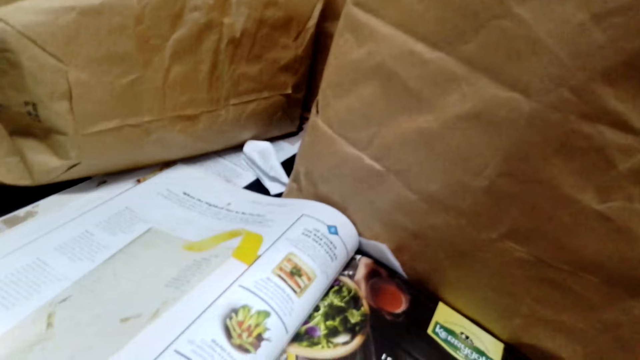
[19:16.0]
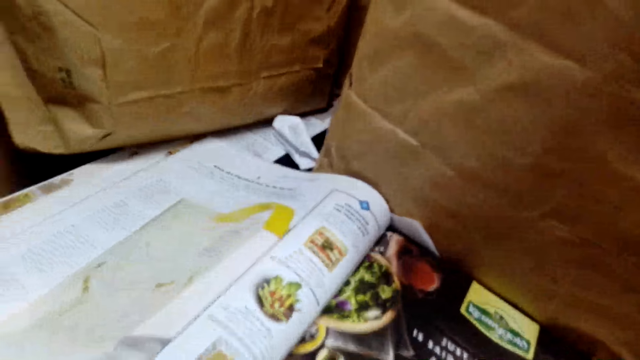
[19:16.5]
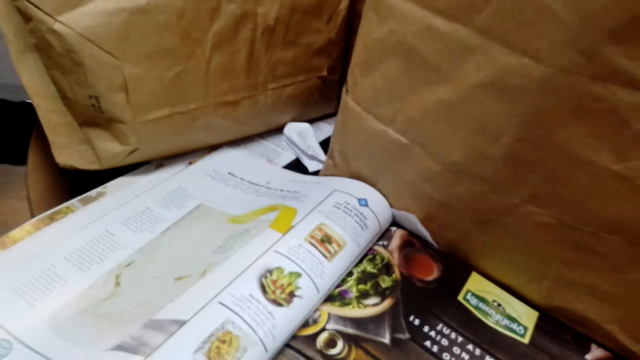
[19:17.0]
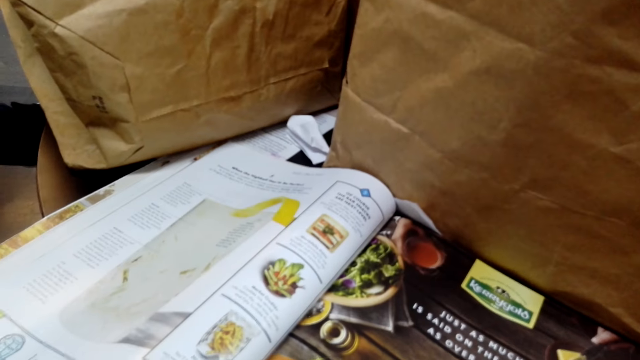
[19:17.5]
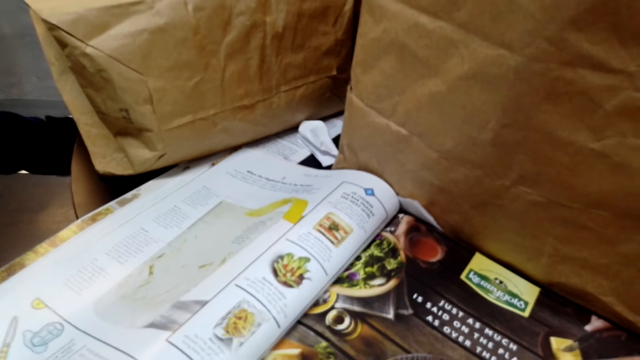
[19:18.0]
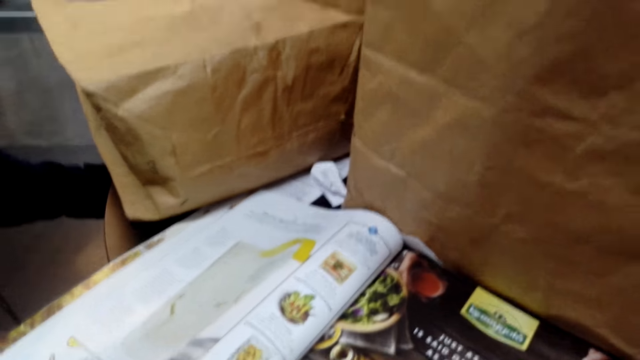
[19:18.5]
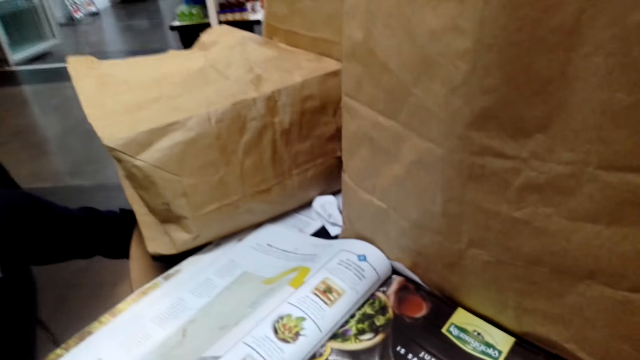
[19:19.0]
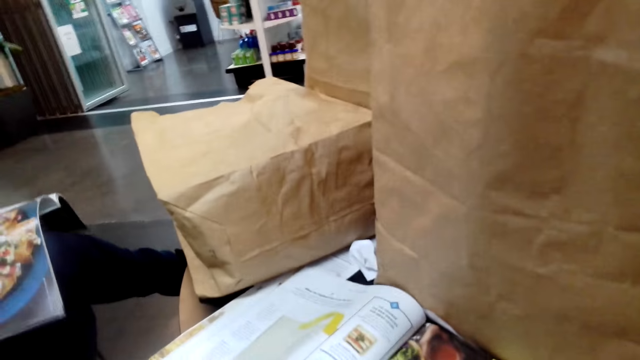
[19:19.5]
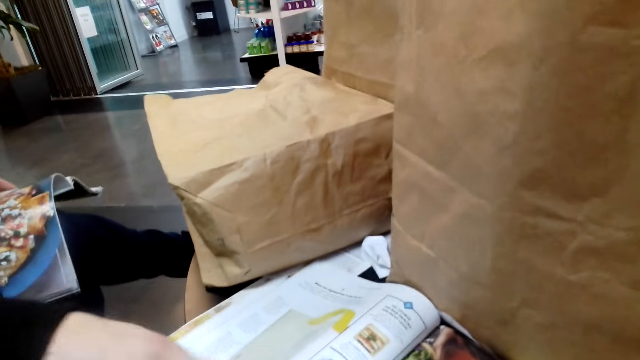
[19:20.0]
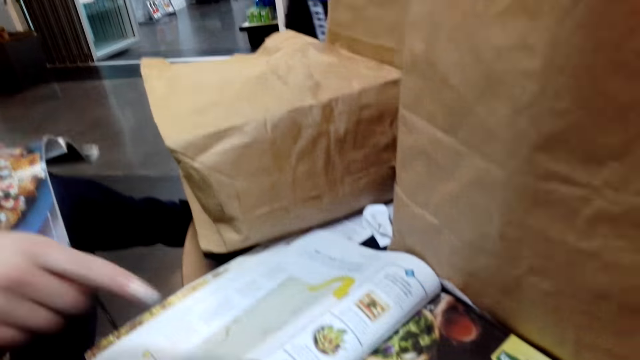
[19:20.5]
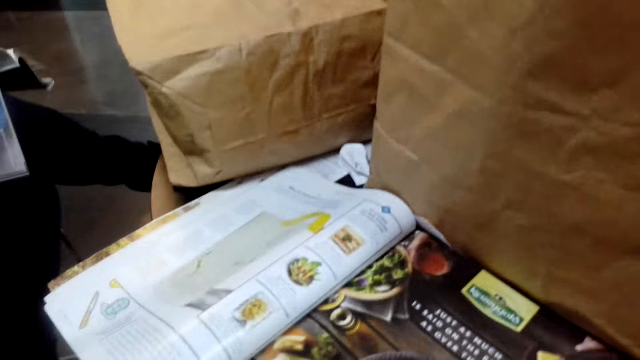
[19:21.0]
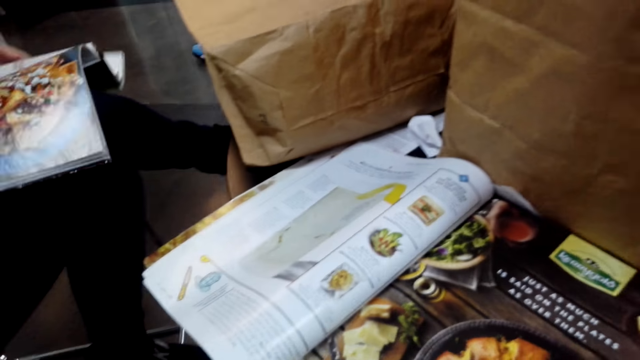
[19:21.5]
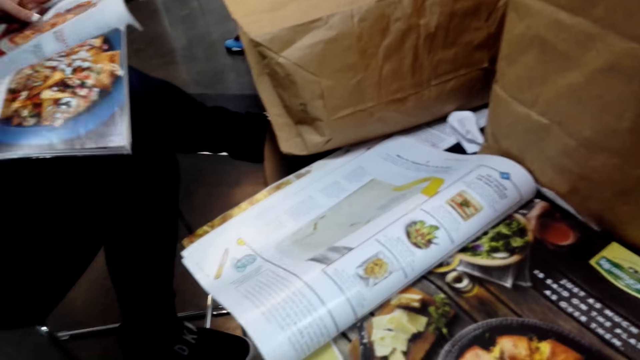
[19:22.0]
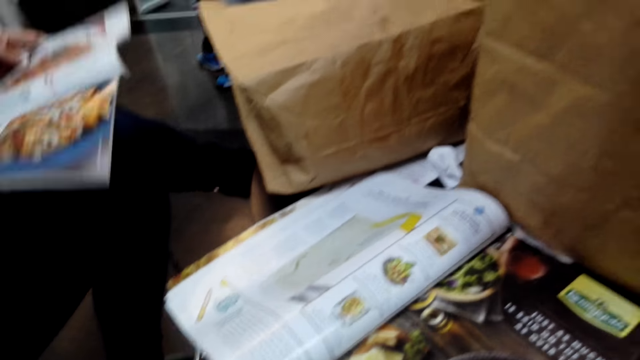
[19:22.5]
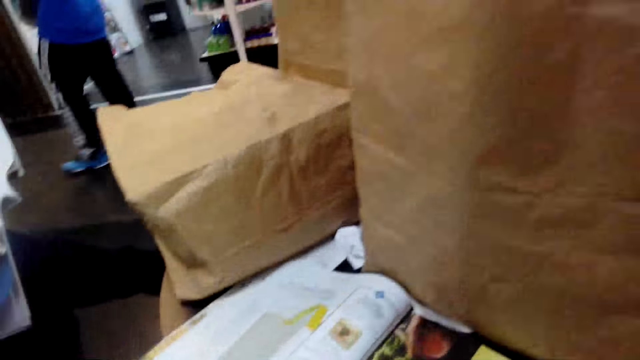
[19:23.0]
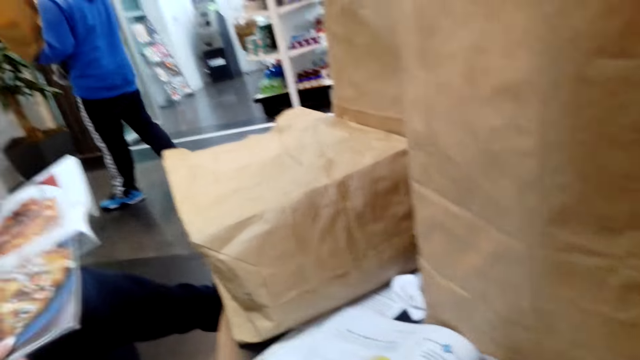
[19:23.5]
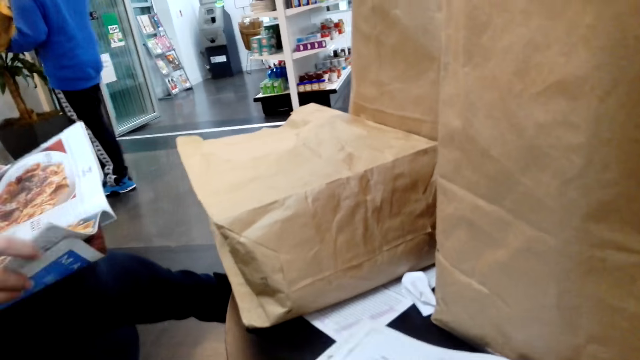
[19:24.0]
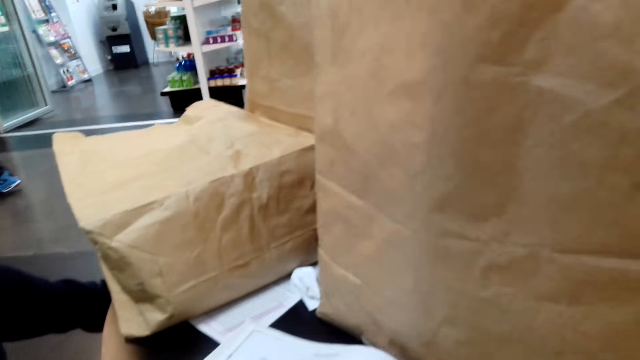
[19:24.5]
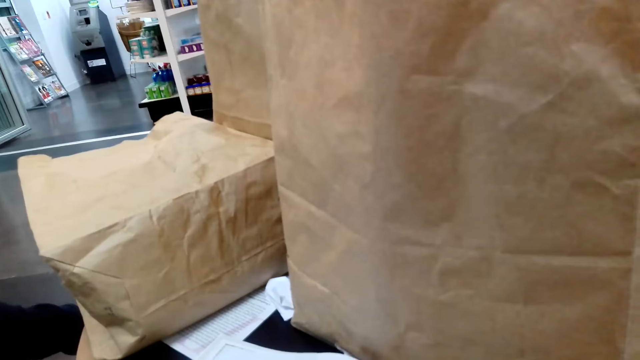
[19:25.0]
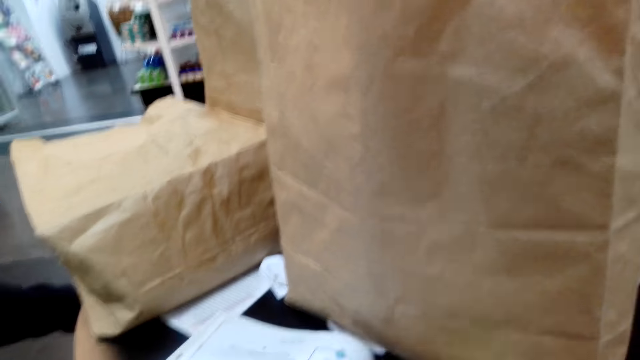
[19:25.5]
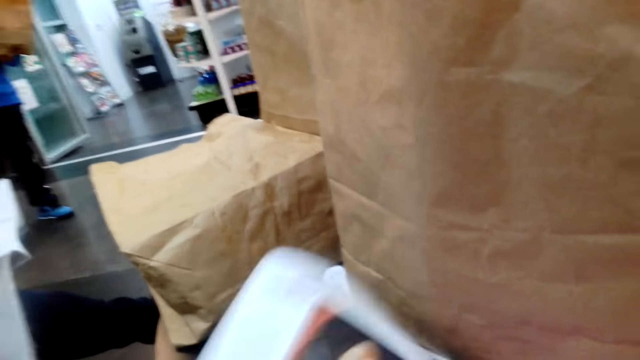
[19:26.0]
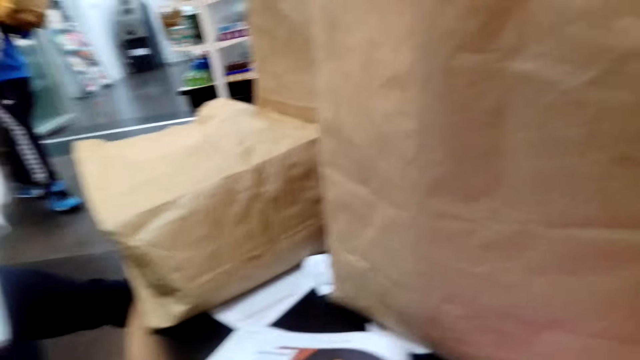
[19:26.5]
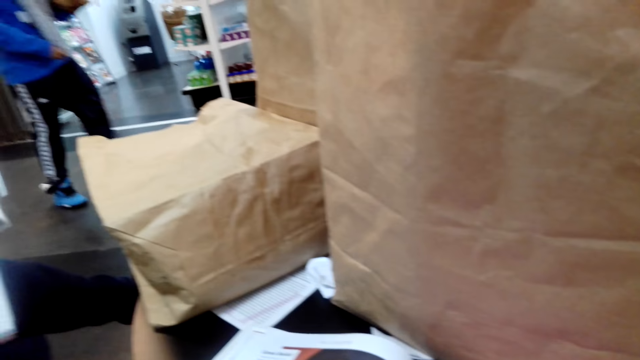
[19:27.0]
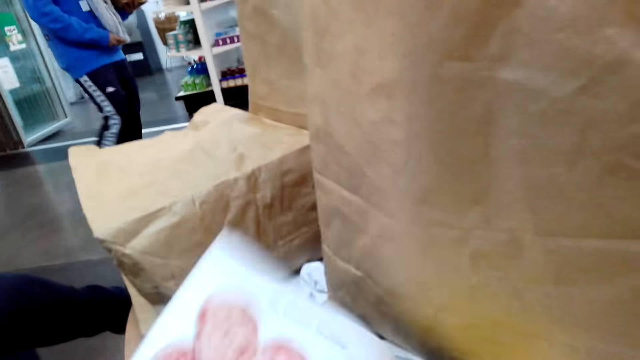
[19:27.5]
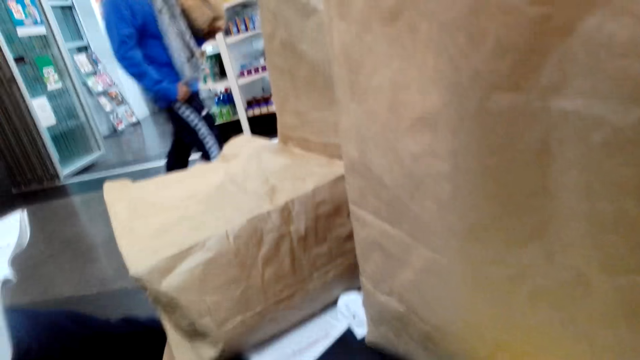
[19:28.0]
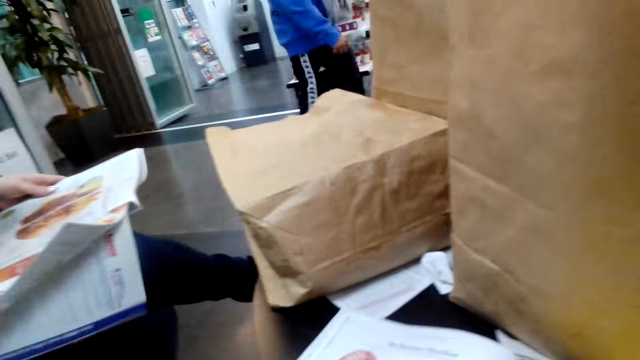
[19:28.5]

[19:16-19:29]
The camera wearer looks at the pamphlet. The woman flips through the magazine. The camera wearer converses with the woman. They flip through the magazine and look at the paper bags.

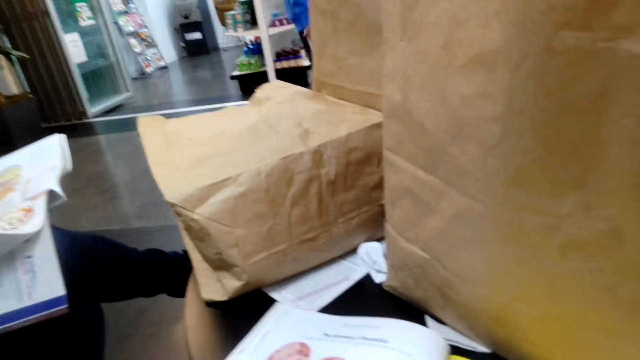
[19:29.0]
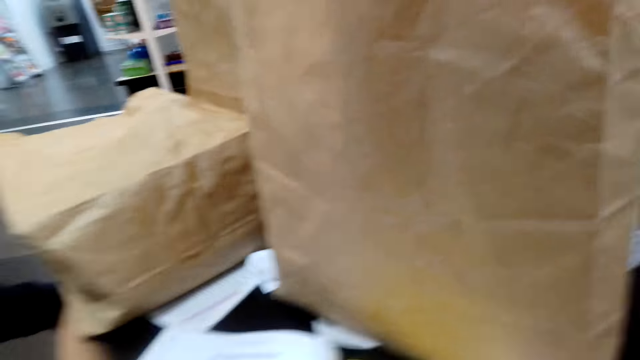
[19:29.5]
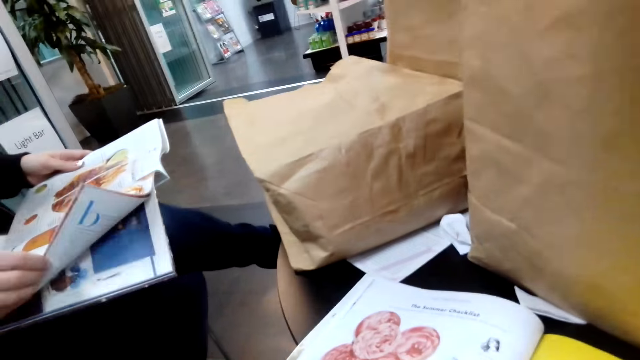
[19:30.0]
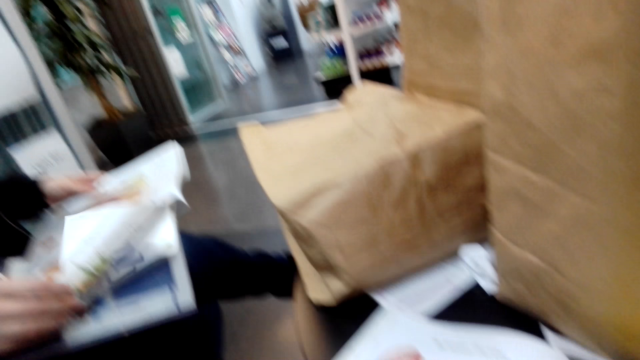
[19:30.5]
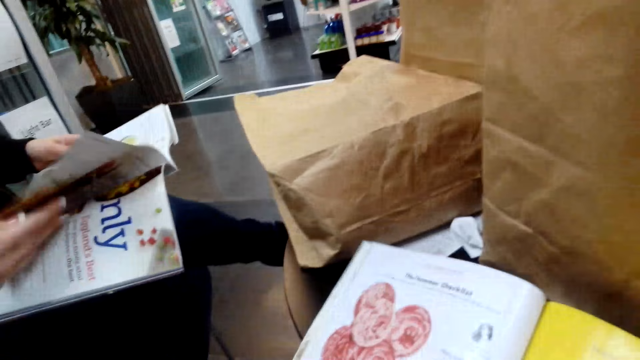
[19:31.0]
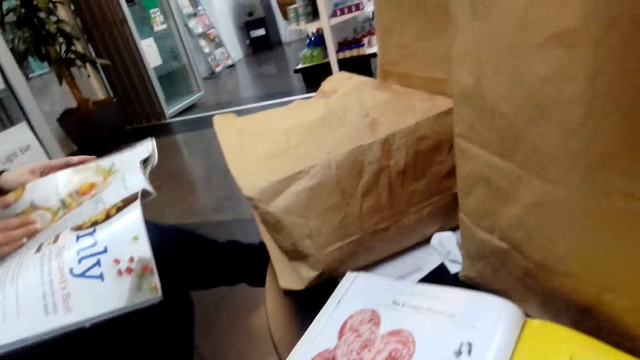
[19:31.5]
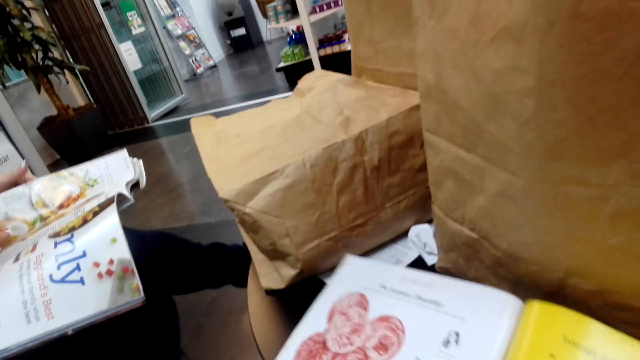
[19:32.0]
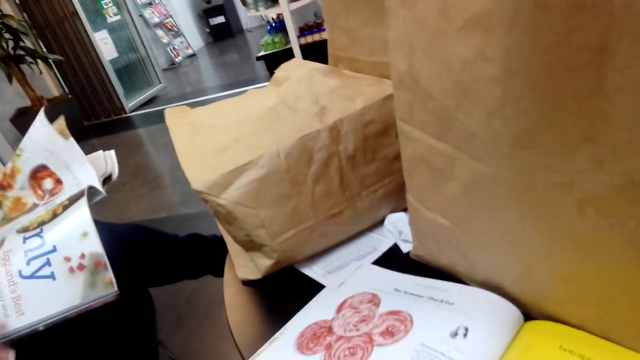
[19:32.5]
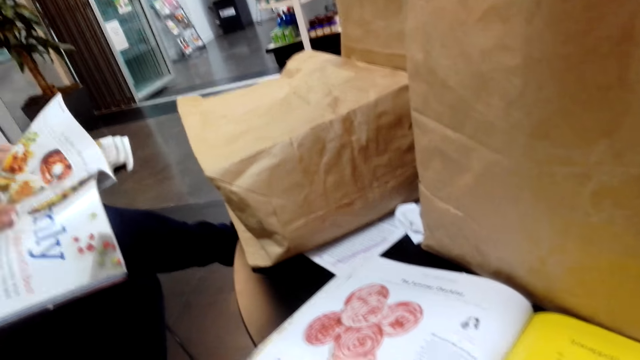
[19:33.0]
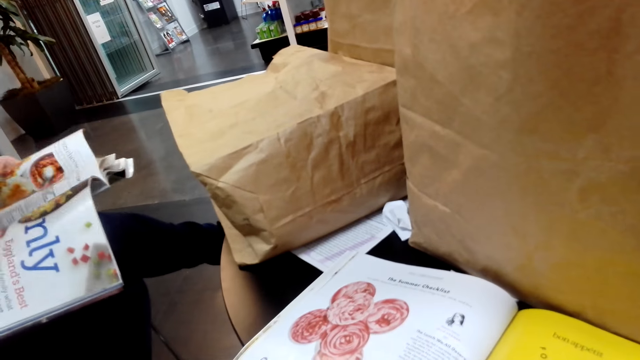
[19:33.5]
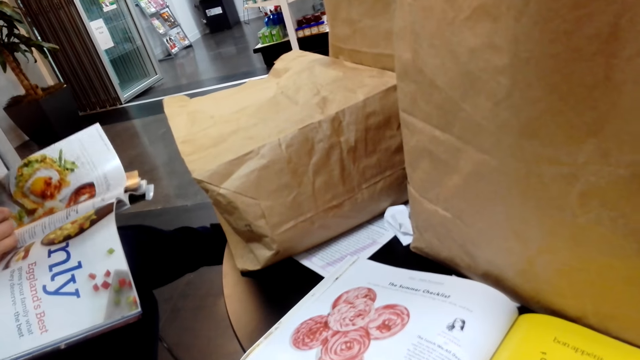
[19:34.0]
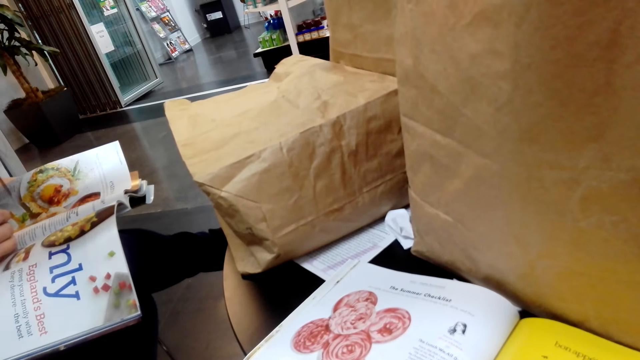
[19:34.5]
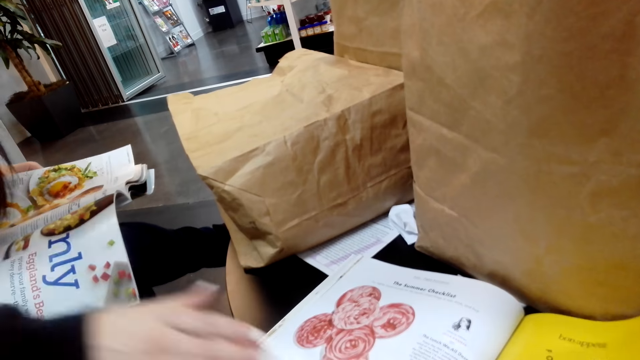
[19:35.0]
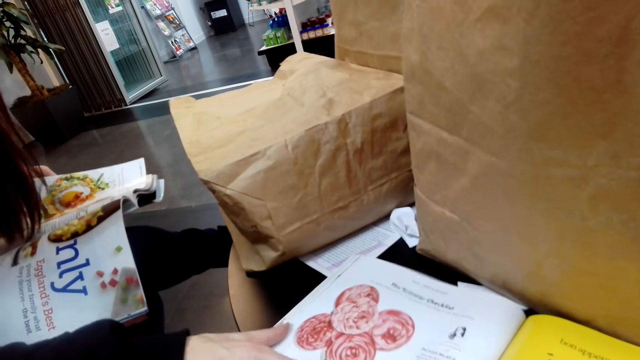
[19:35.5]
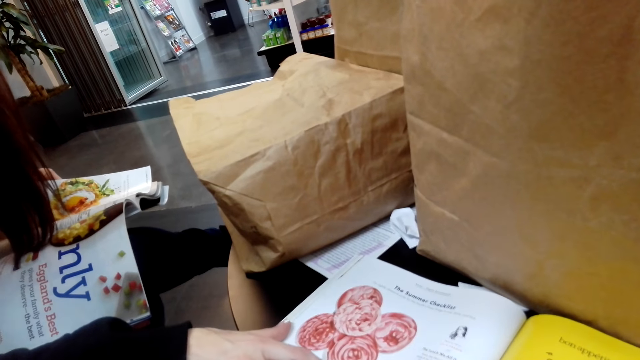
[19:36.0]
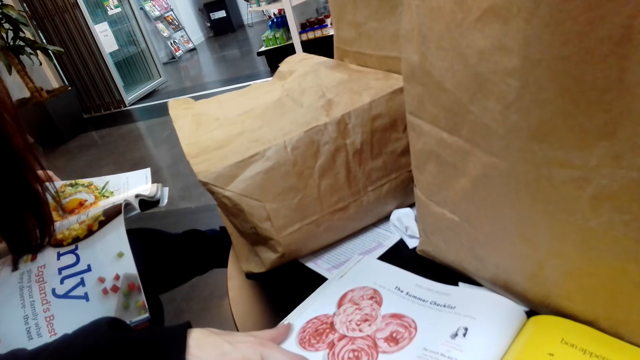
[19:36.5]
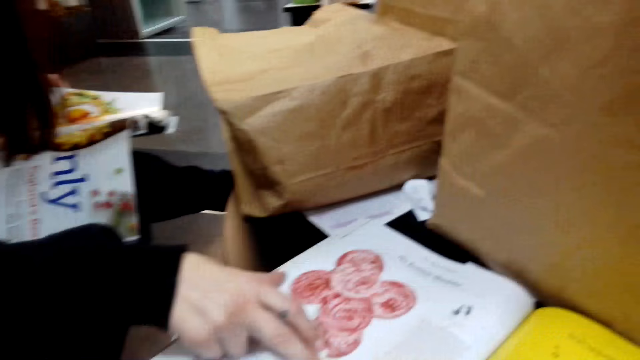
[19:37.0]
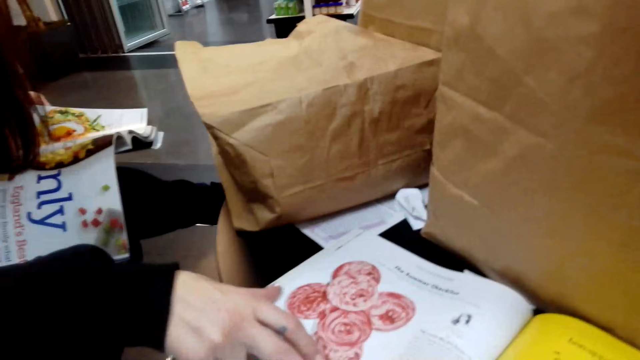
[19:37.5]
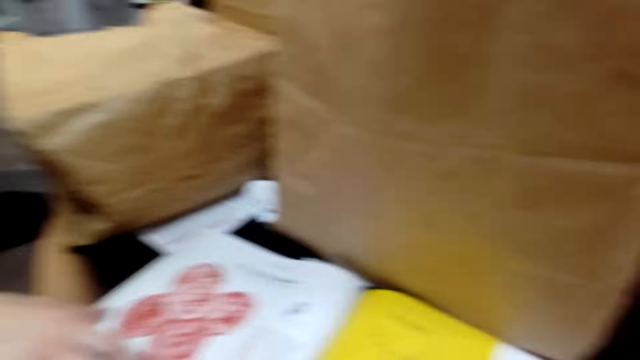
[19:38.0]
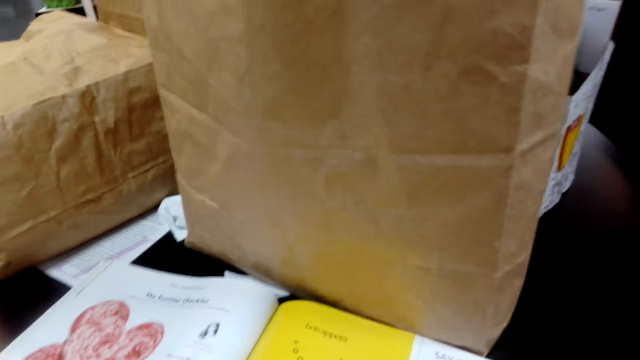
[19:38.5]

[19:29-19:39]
A person holds the pamphlet with both hands. The camera wearer reads through the magazine. They converse with the person.
